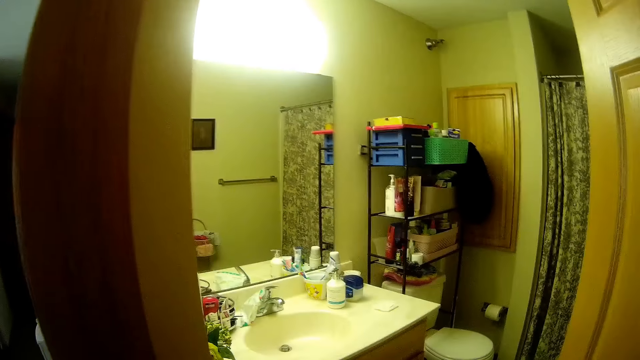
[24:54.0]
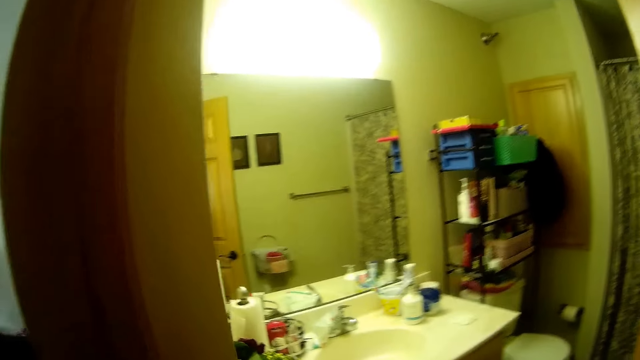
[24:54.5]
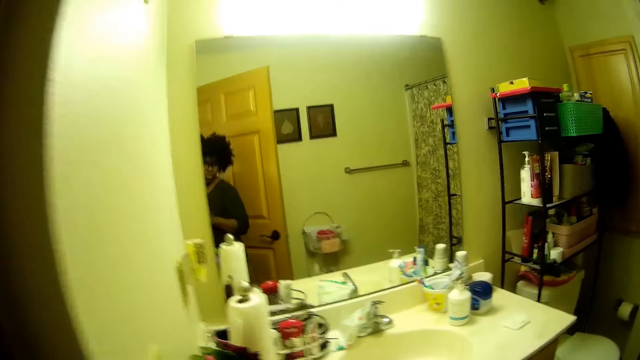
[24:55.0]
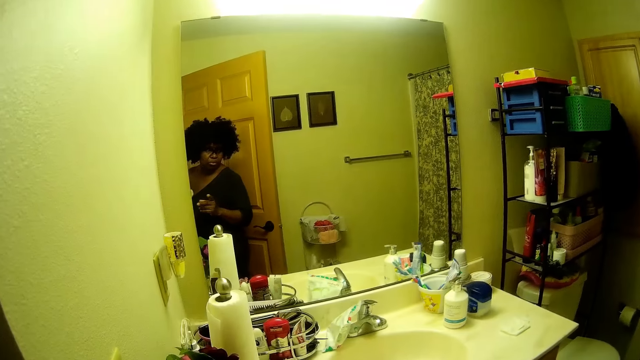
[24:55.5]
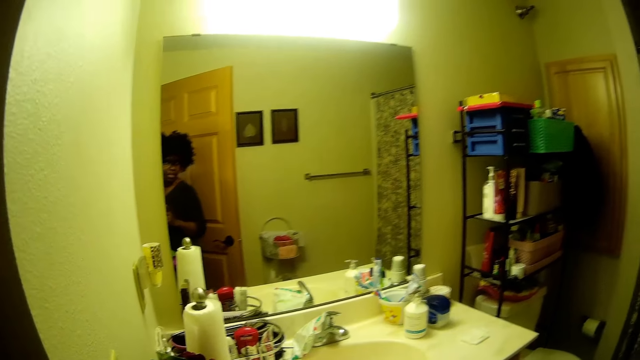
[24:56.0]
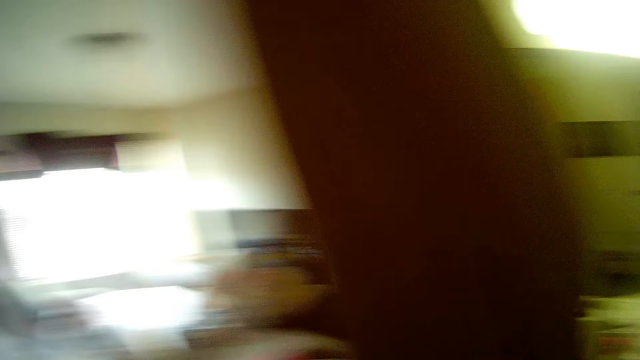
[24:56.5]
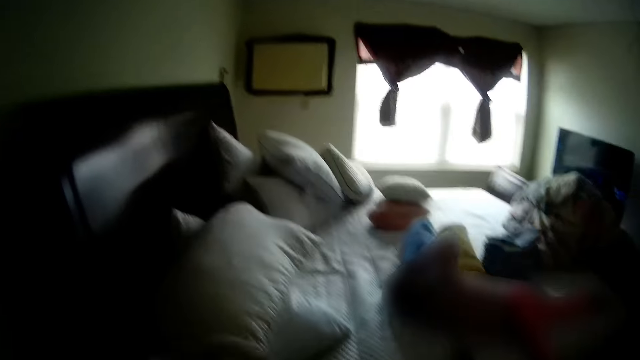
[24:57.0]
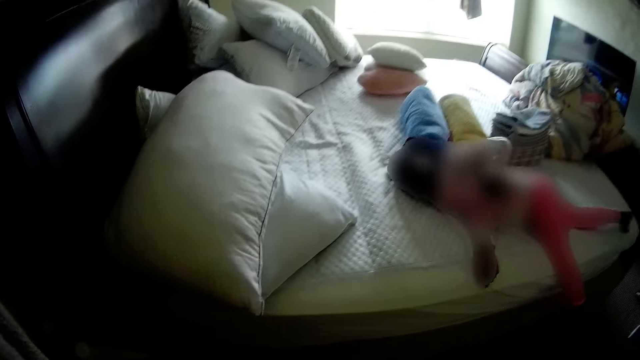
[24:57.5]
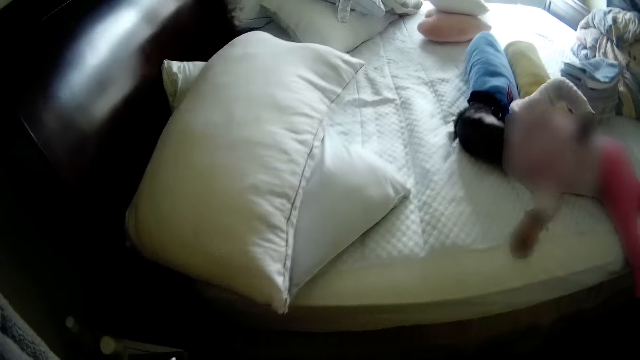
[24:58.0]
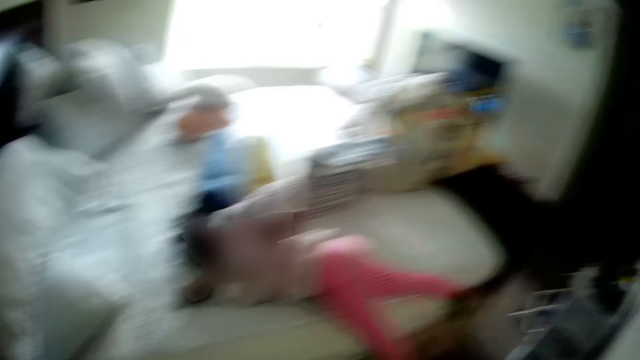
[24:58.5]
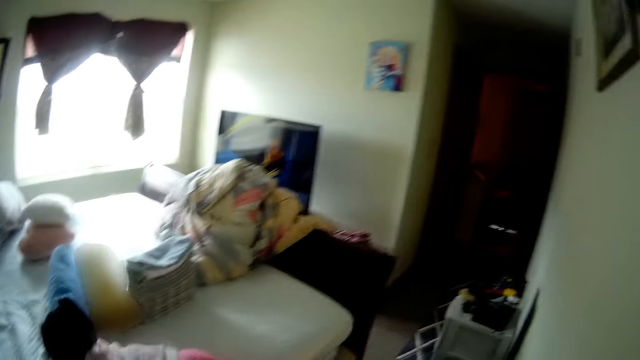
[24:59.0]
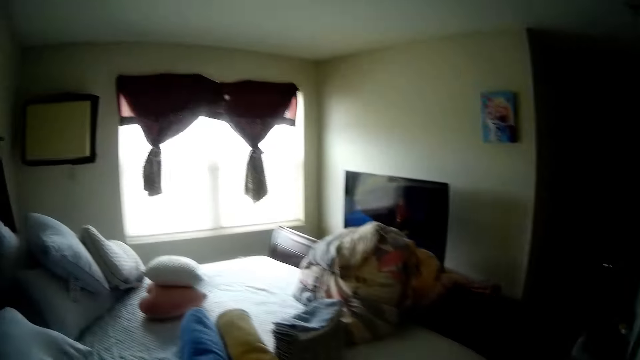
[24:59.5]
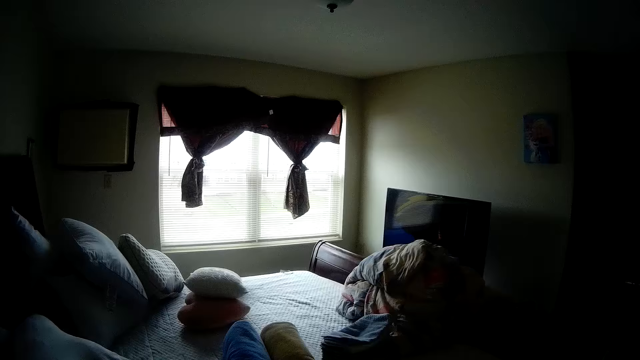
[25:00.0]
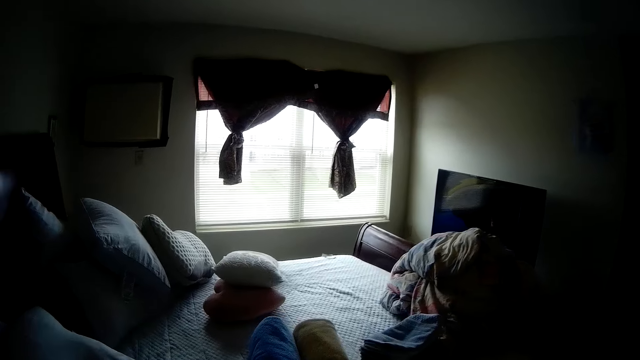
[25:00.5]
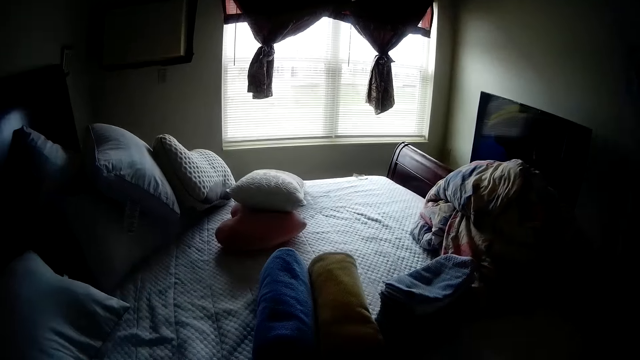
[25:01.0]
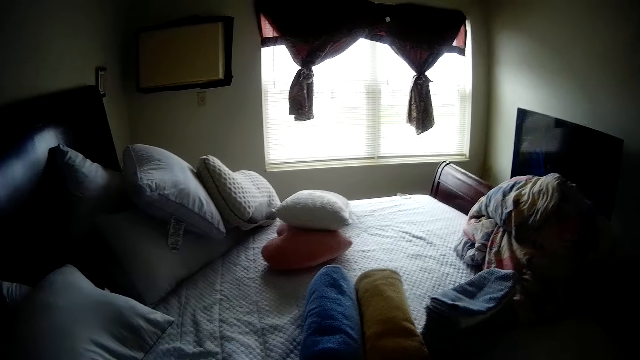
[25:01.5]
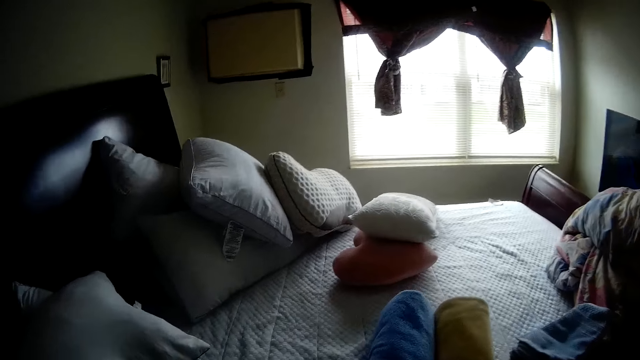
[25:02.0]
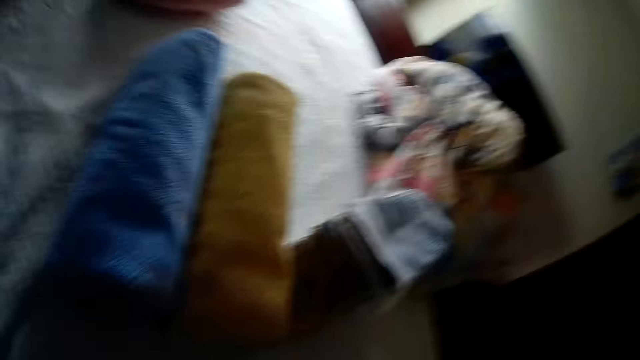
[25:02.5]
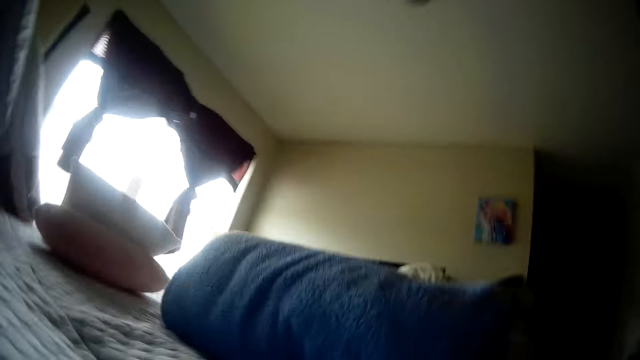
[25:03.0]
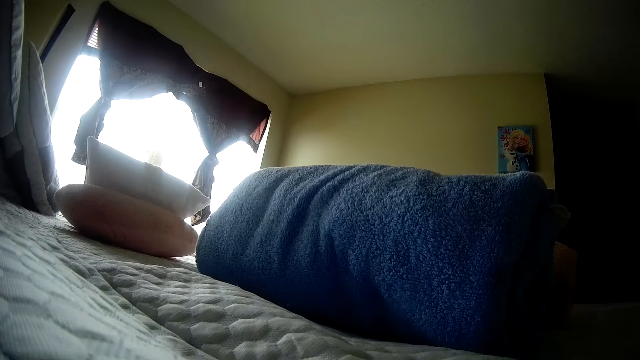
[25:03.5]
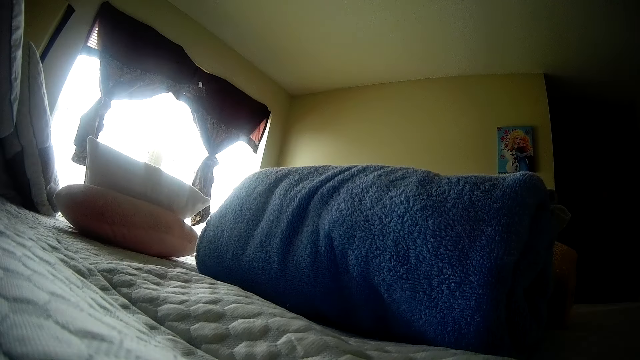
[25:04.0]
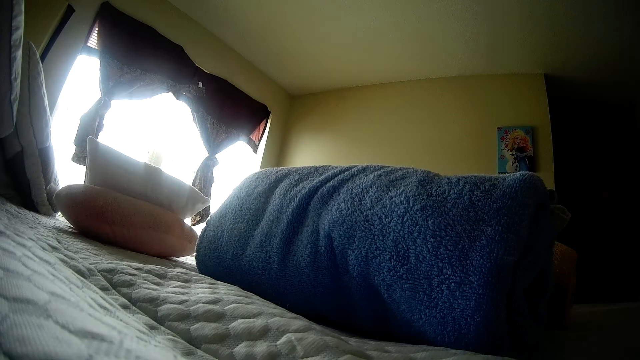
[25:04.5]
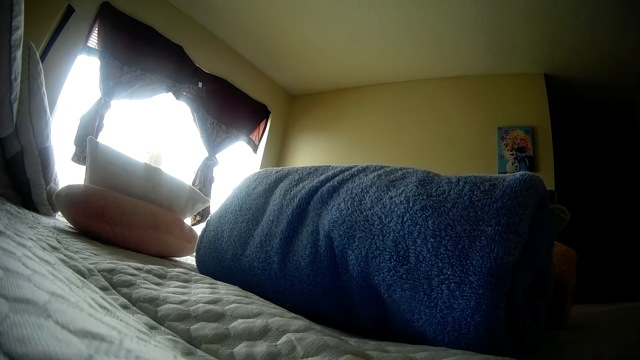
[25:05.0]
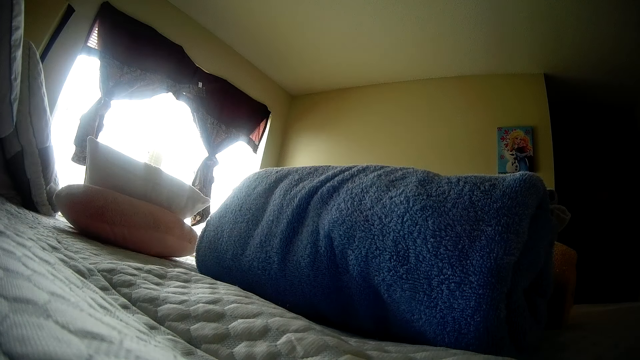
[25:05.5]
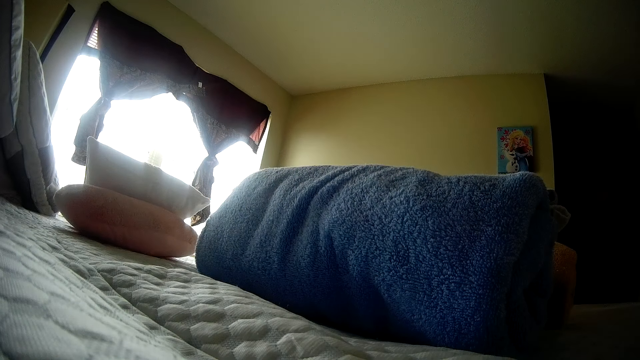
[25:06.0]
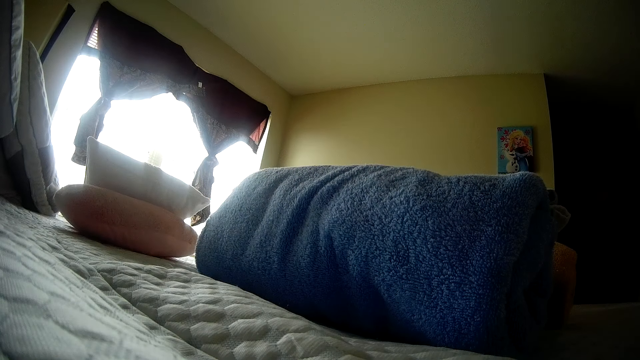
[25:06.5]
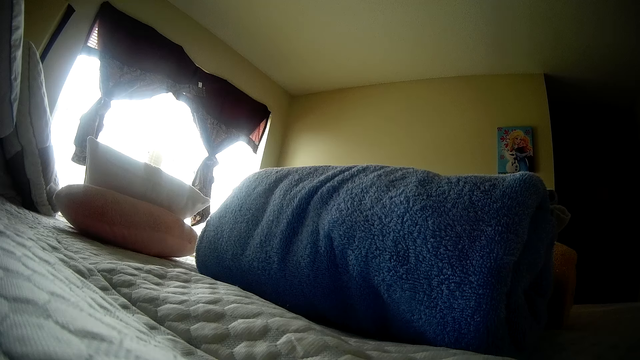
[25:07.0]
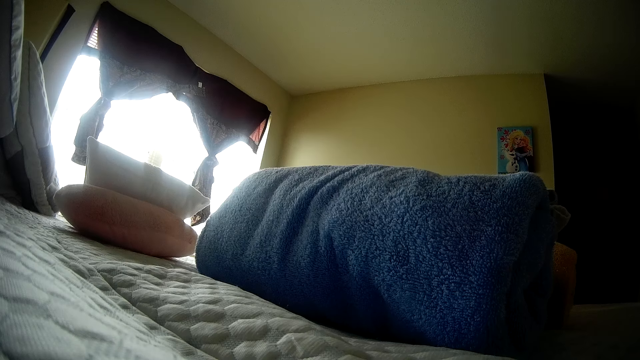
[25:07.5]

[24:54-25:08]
The girl plays on a bed. The camera wearer puts the camera on.

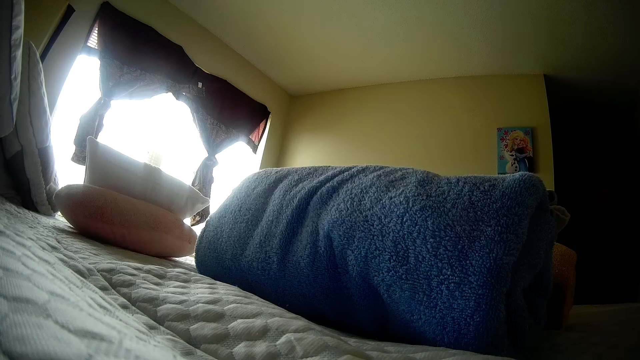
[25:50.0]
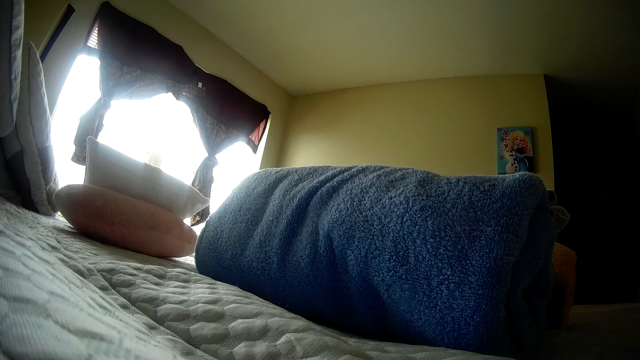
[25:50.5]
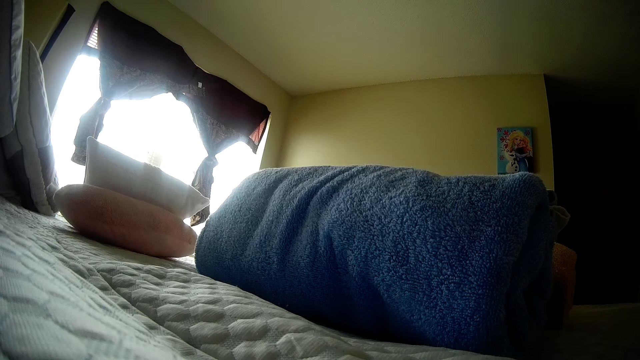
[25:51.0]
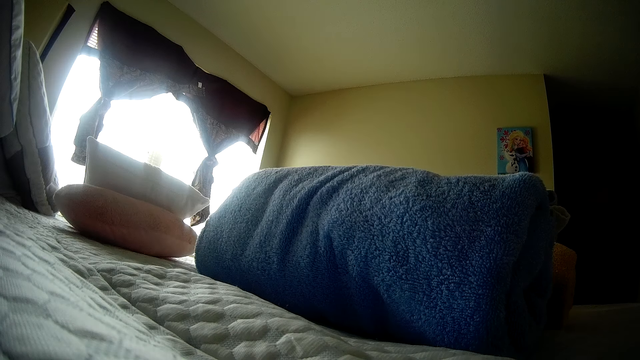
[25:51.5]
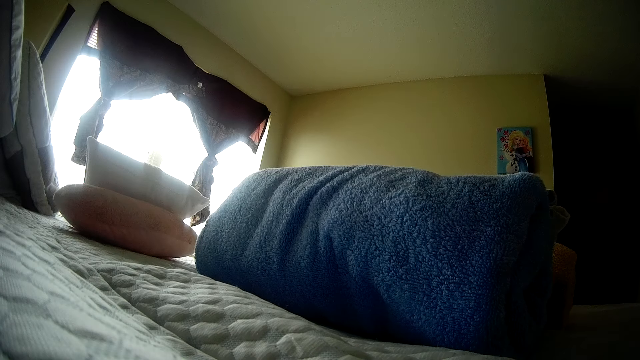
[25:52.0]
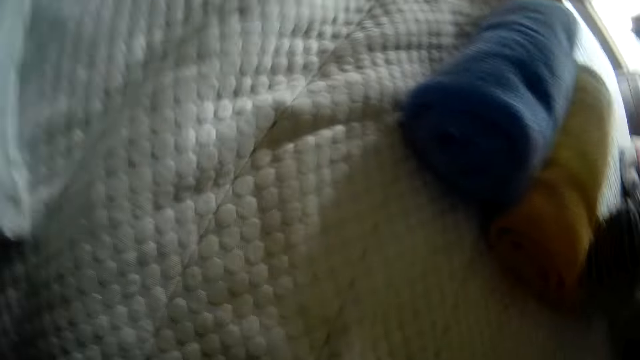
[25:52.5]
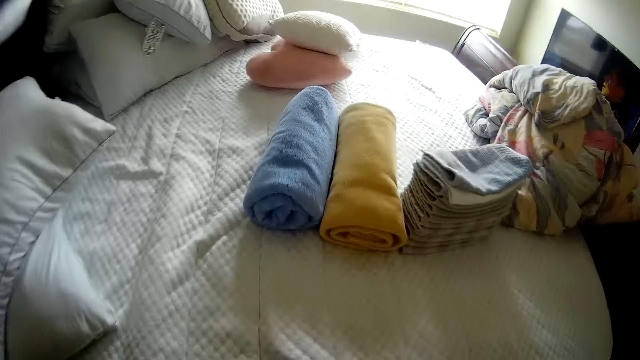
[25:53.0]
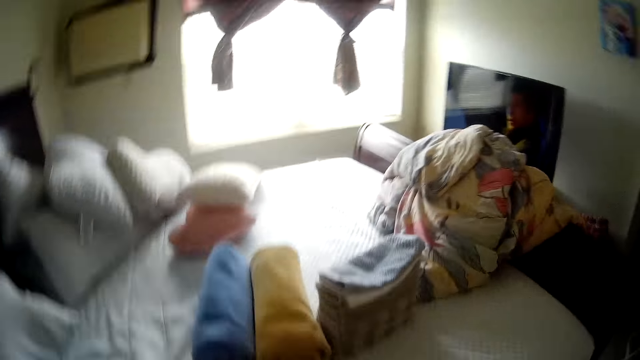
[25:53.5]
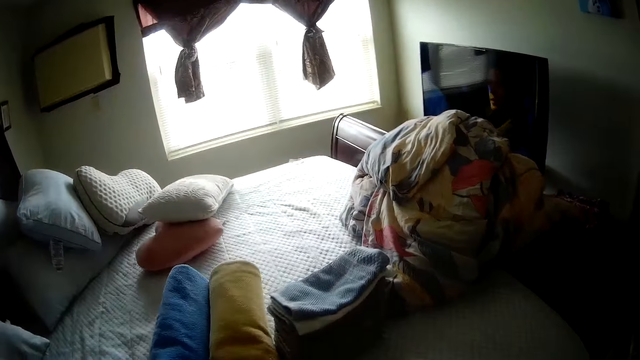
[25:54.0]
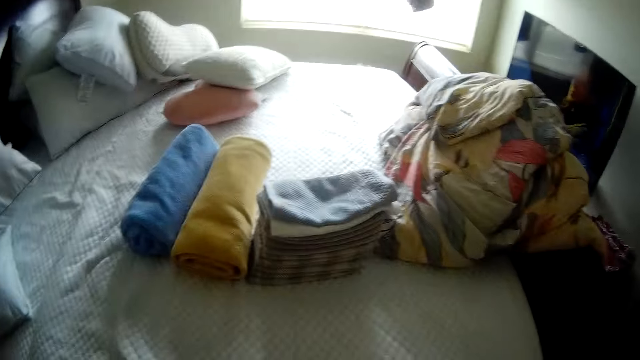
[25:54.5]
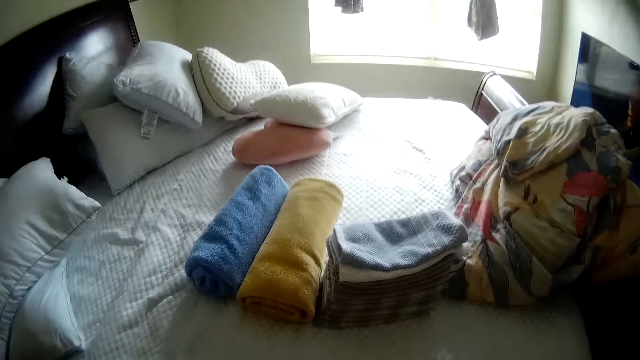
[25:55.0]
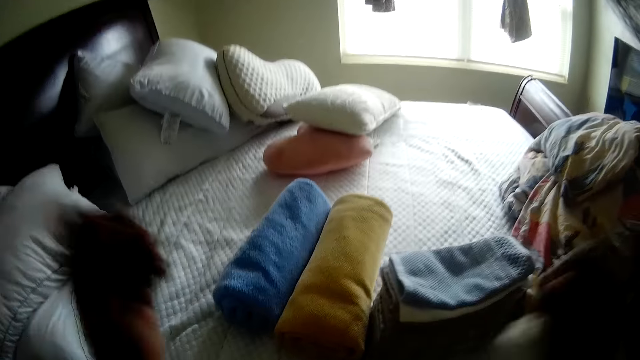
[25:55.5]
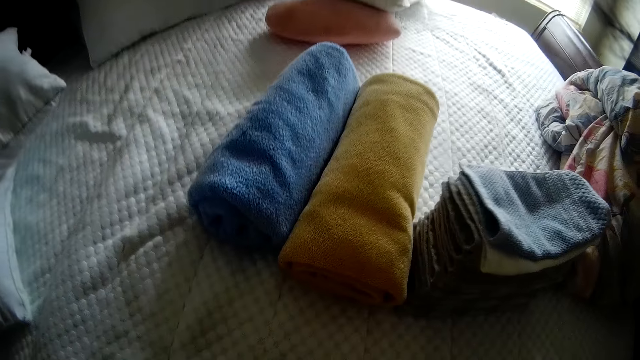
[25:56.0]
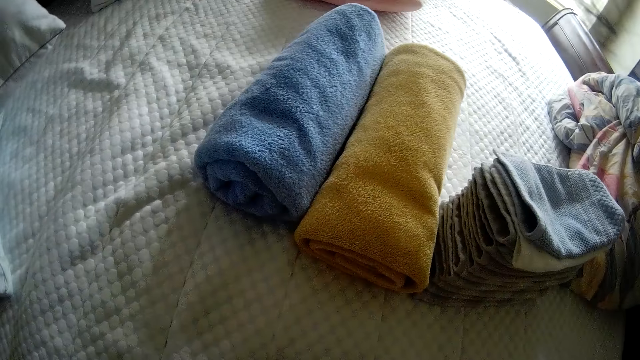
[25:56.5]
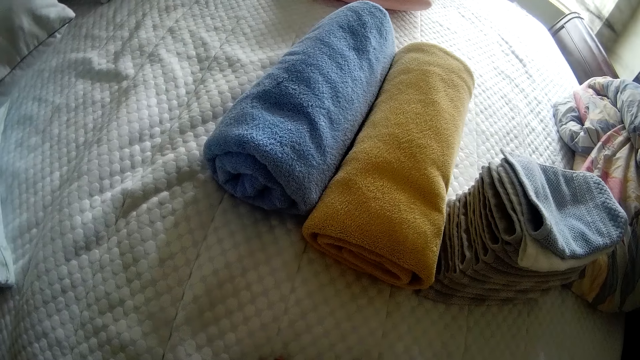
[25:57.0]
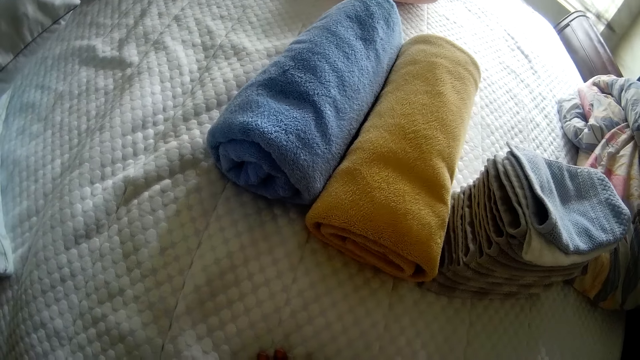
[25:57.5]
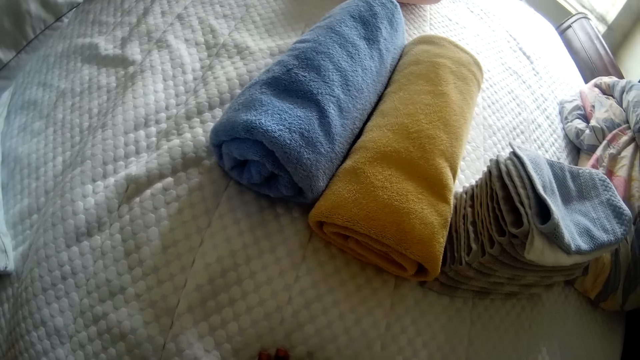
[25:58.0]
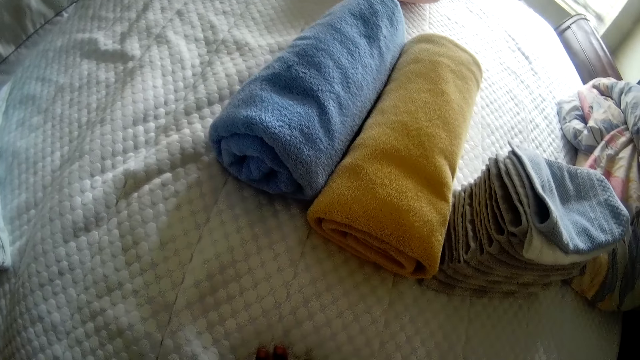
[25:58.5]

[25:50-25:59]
The camera wearer picks the camera from the bed.
